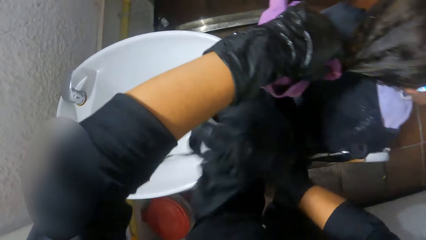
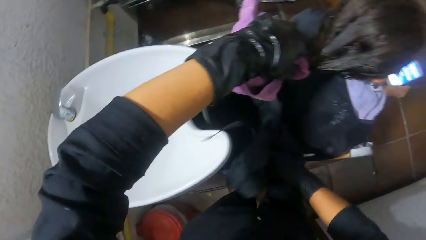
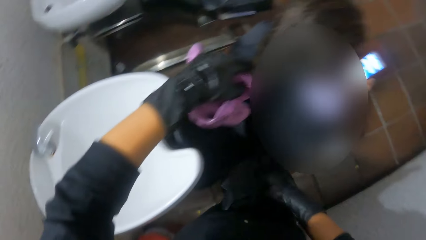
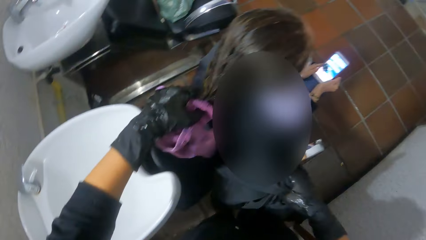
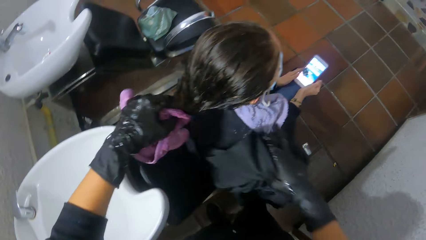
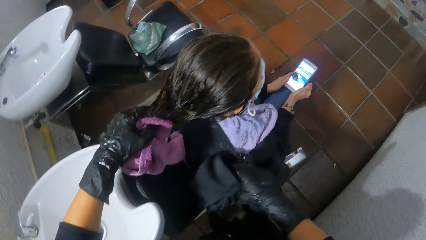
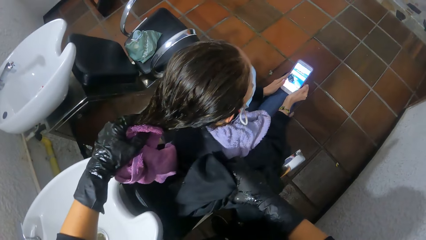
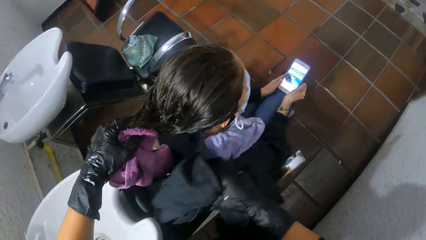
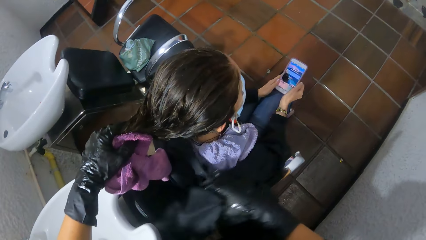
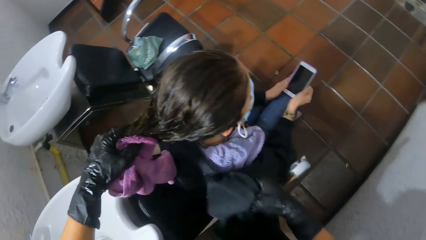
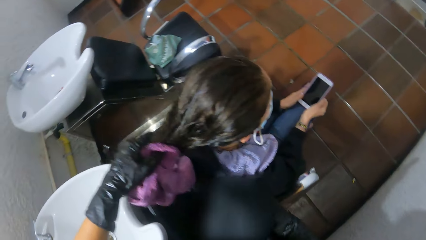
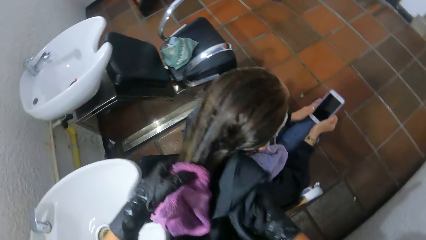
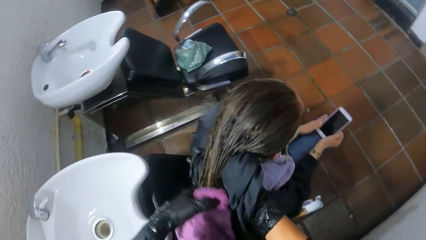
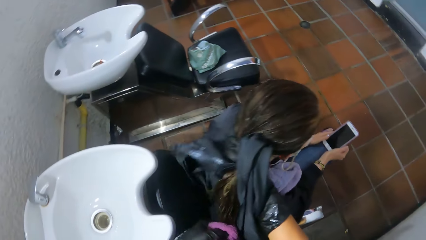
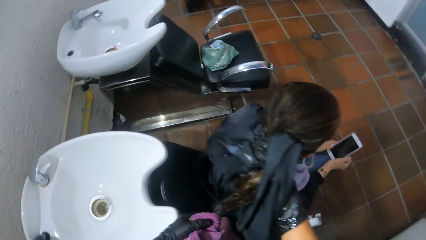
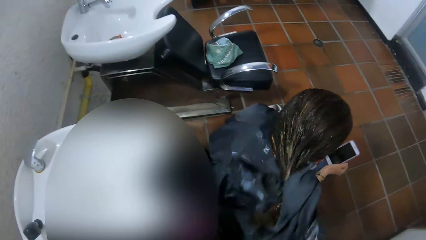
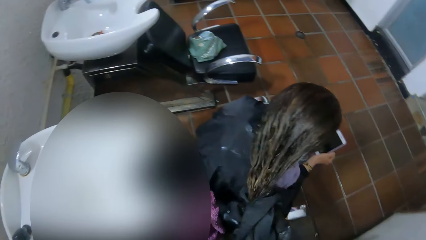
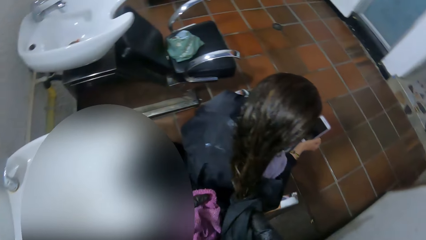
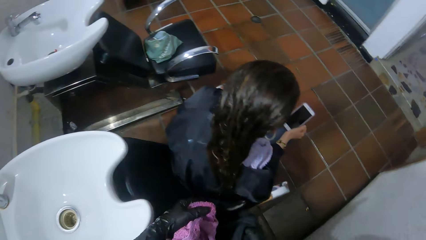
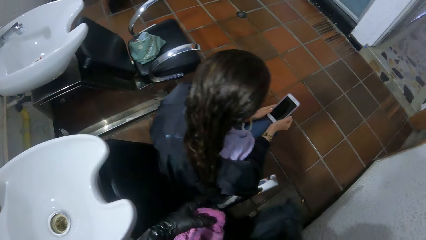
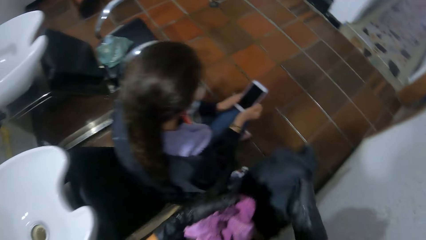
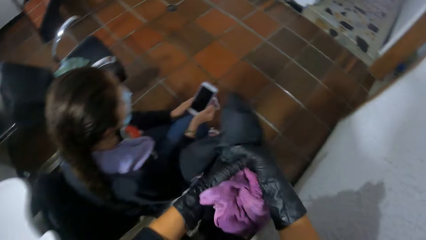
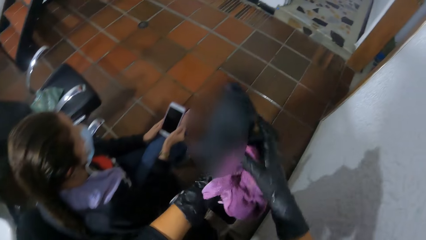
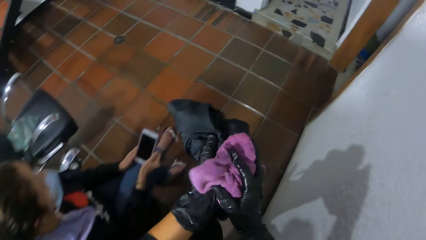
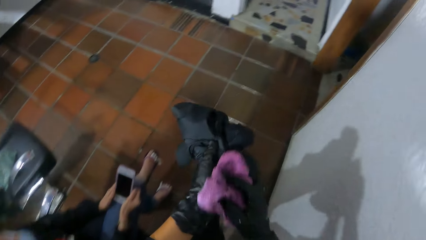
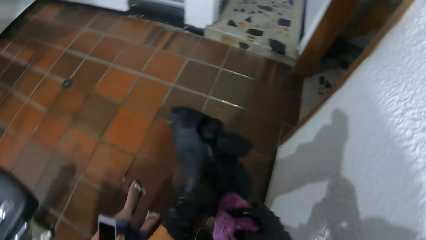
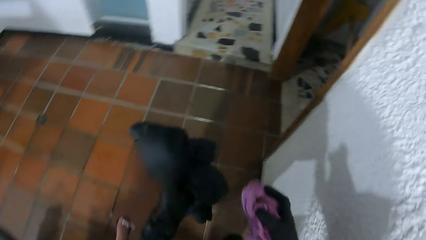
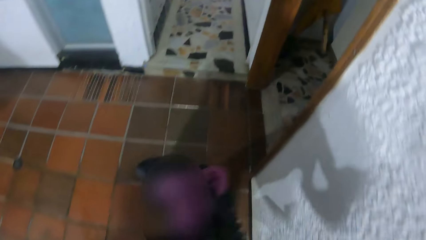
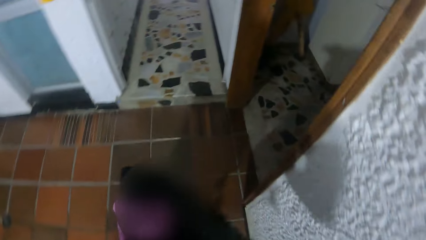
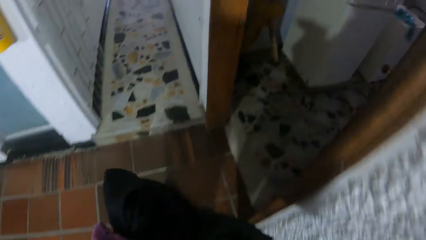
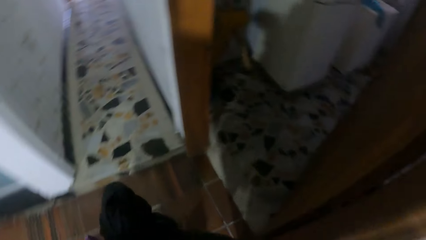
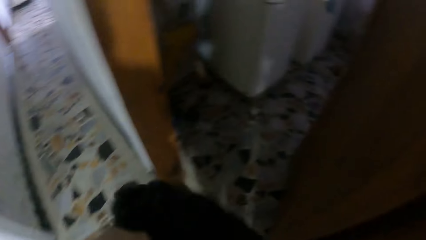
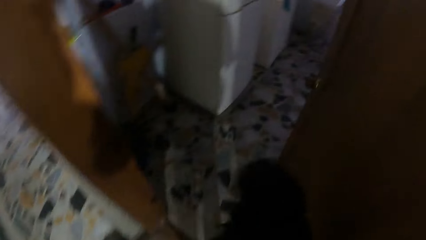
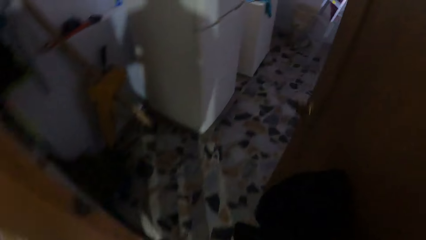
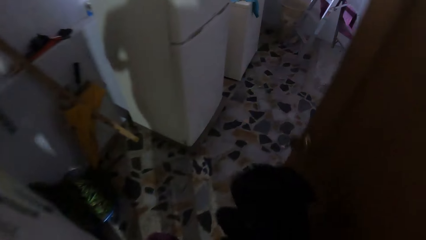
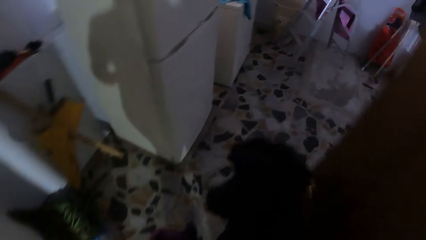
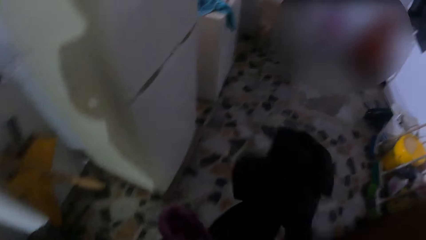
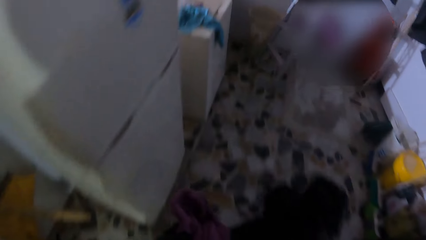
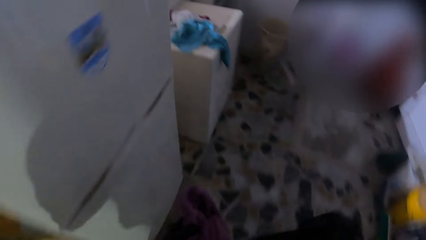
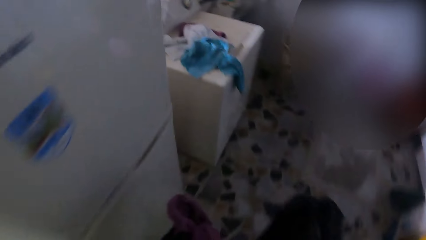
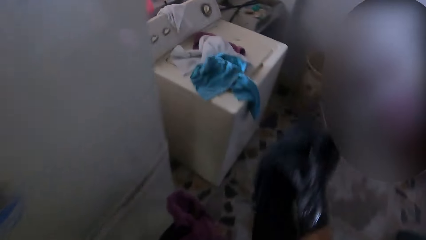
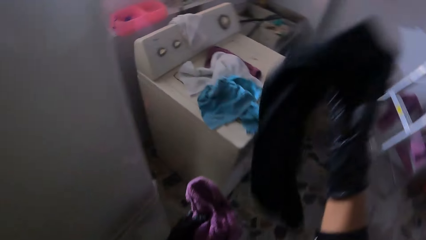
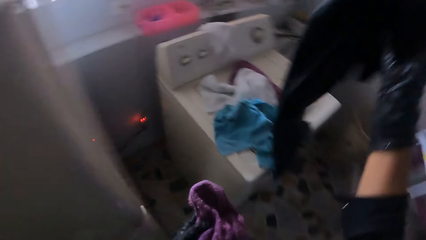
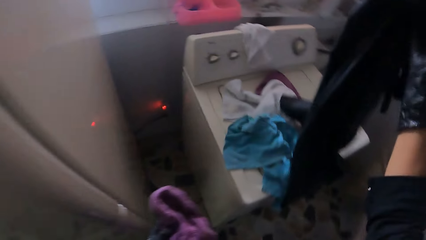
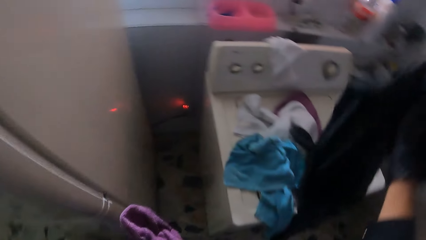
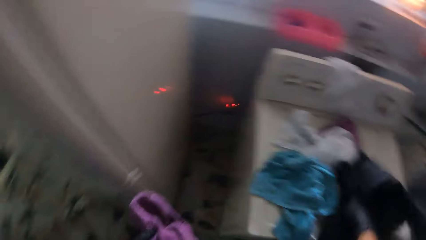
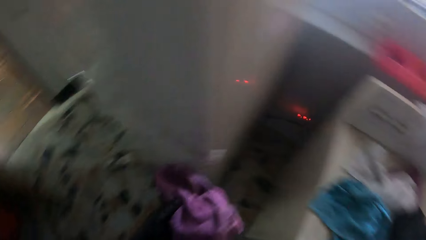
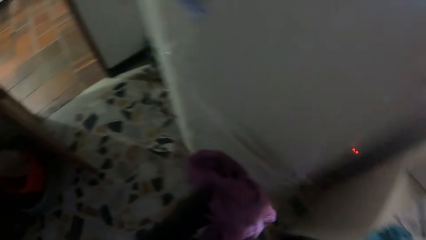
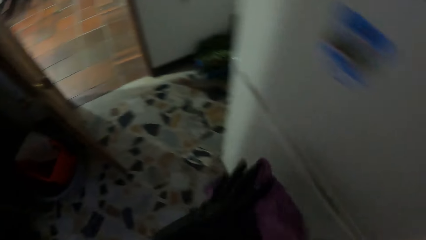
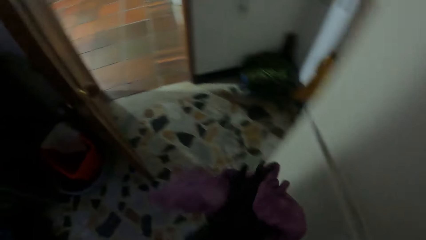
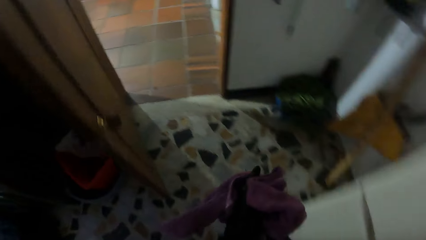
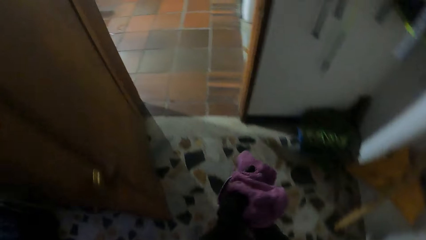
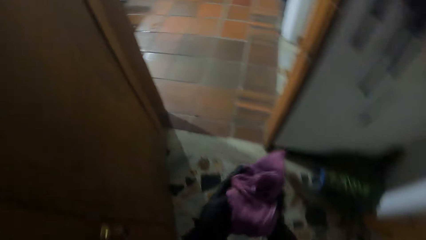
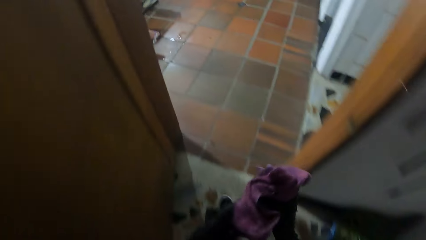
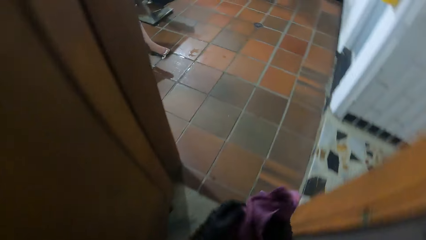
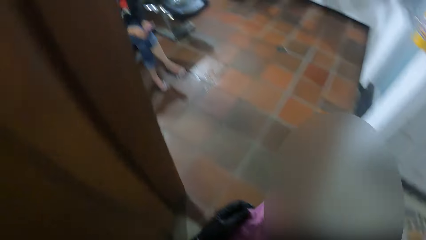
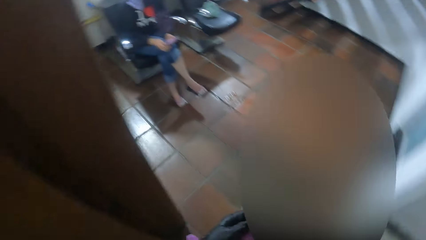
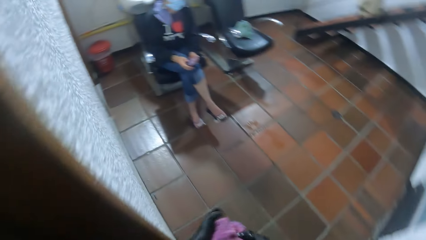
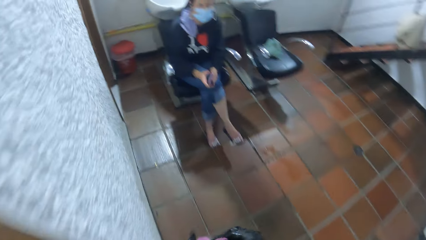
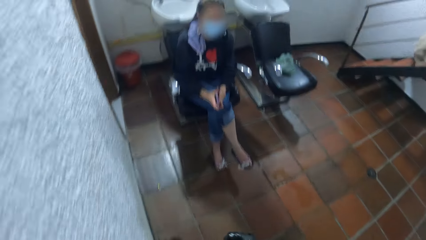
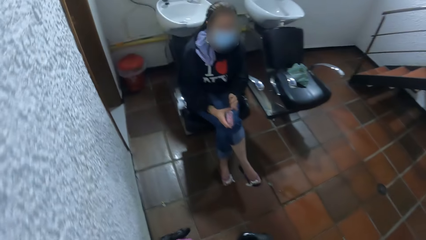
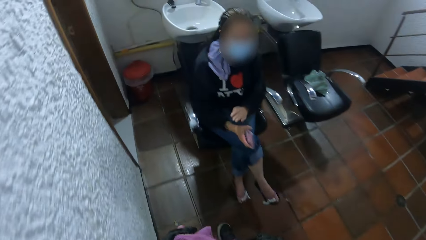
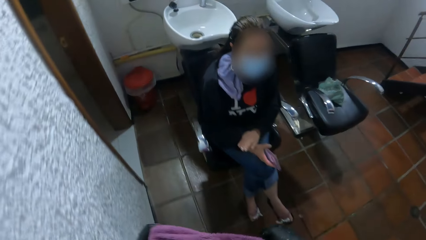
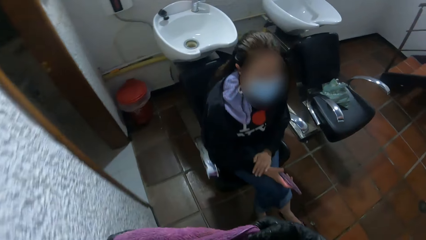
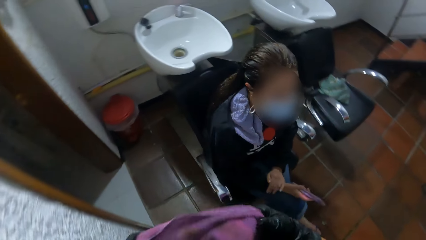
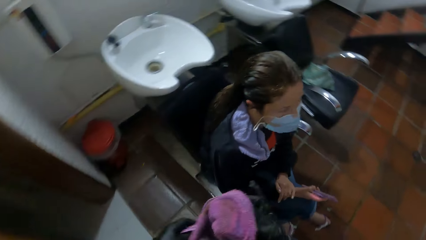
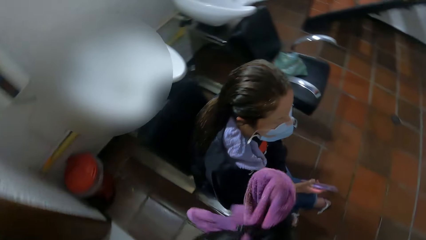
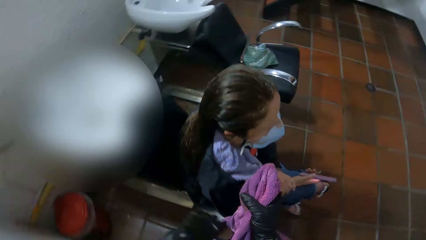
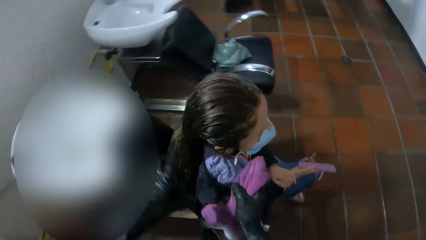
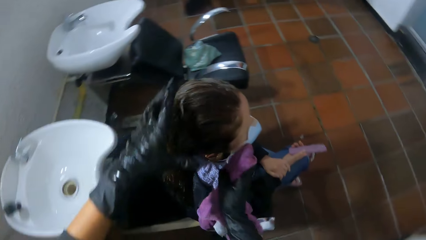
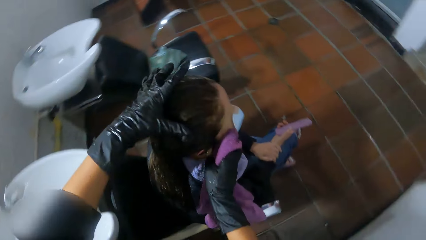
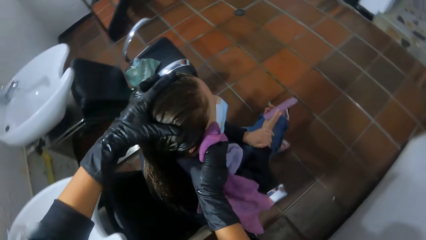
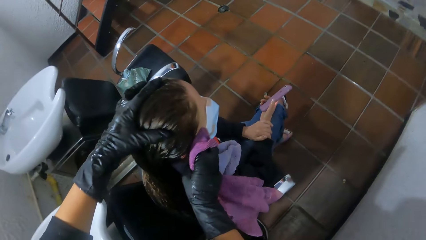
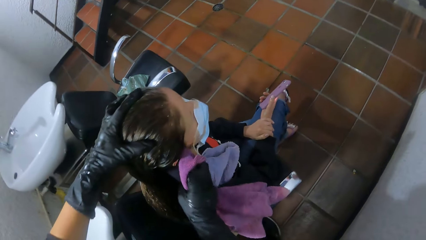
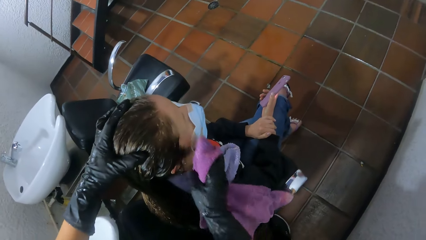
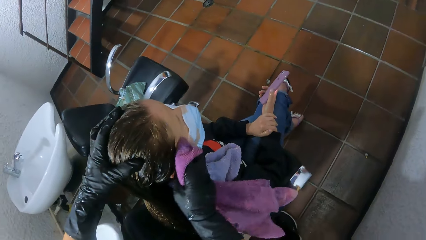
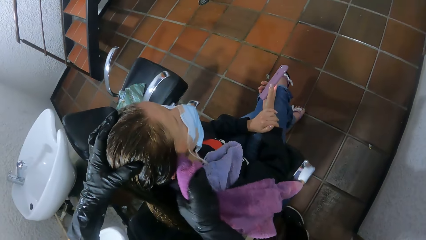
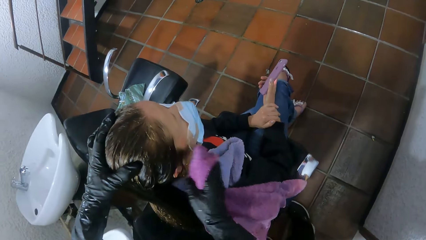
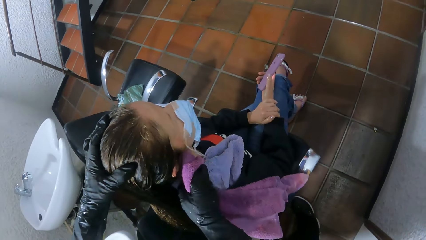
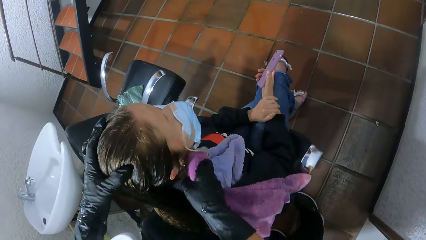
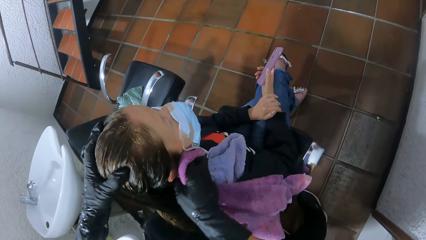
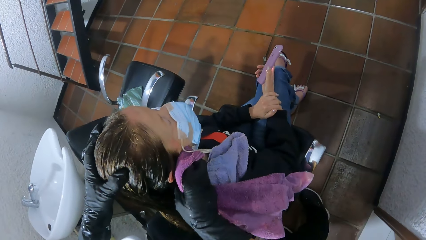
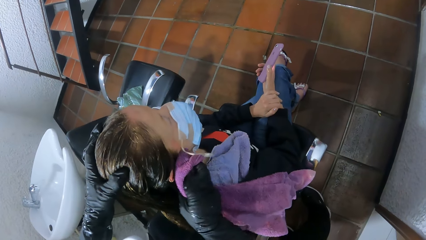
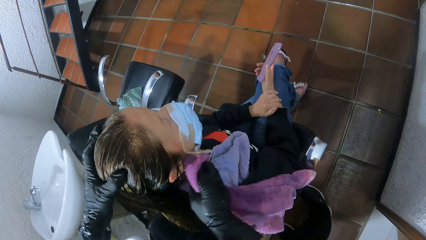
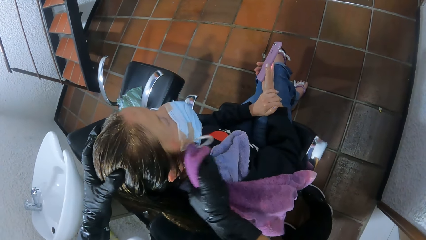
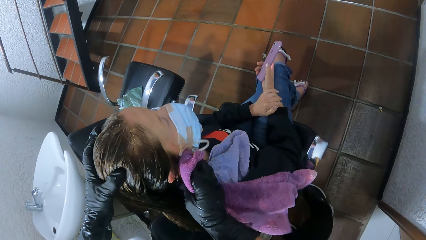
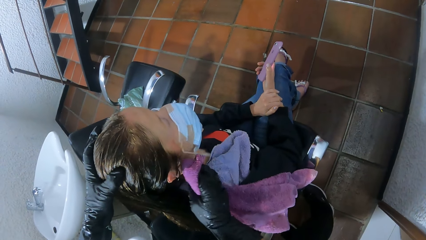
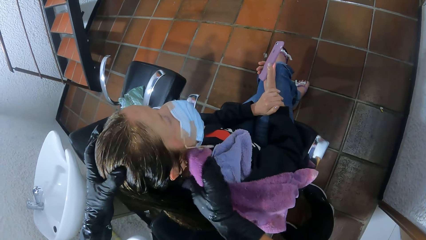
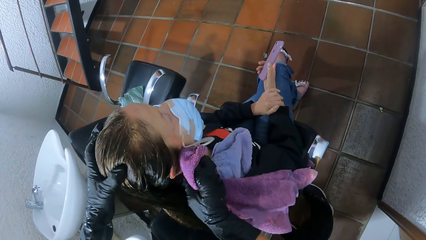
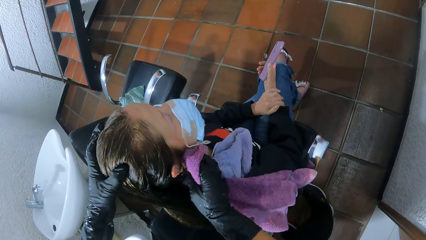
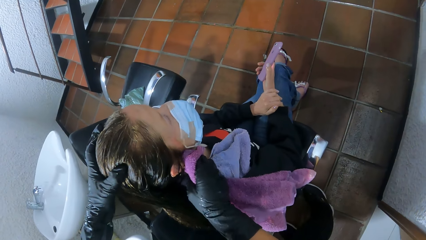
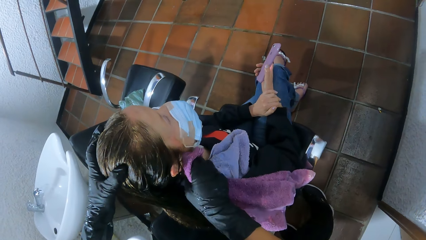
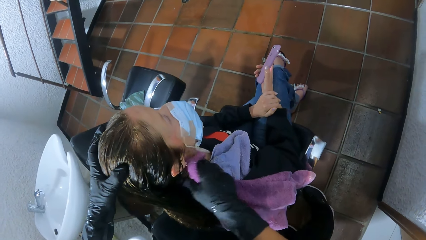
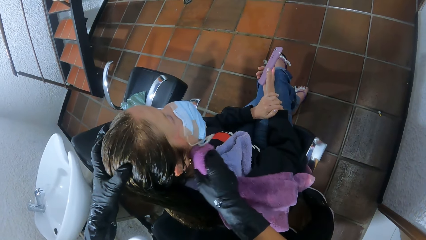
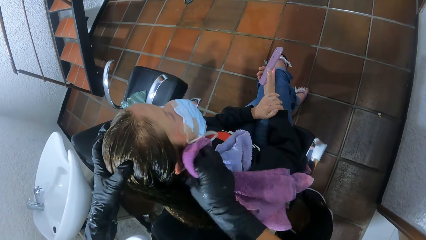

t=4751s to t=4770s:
The camera wearer dries the hair. She holds the towel and the salon gown in both hands. She walks to the washing machine. She enters a laundry room. She drops the salon gown in her right hand on the washing machine. She wipes both hands with the towel. She walks out of the laundry room. The woman holds the phone in her right hand. The camera wearer holds the woman's head with her left hand. She wipes the woman's face with the towel in her right hand.
